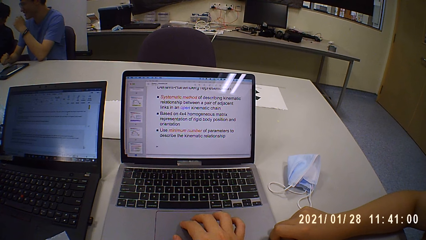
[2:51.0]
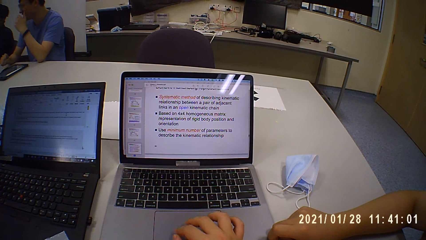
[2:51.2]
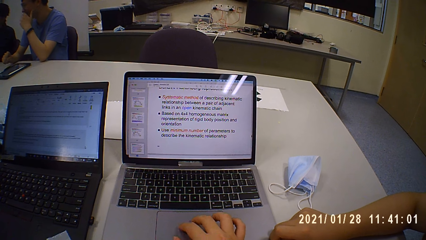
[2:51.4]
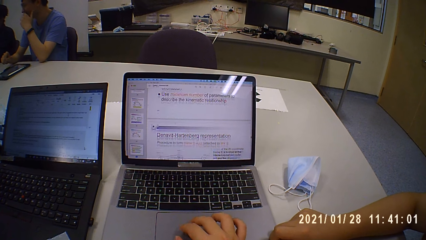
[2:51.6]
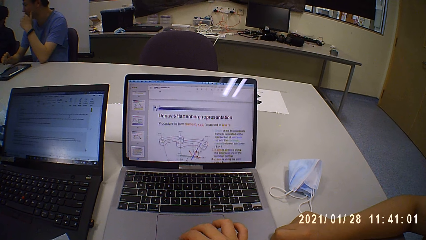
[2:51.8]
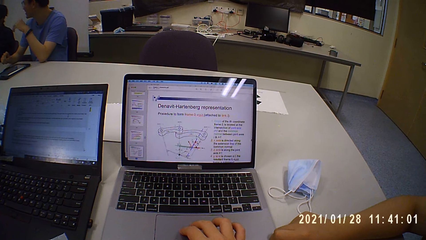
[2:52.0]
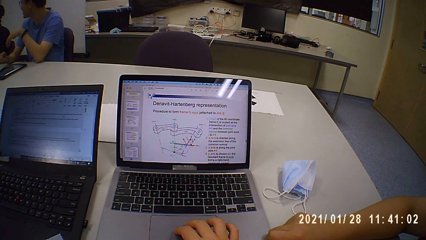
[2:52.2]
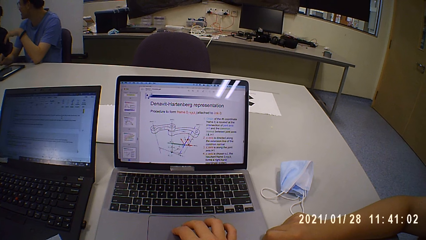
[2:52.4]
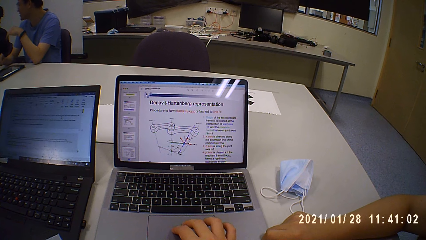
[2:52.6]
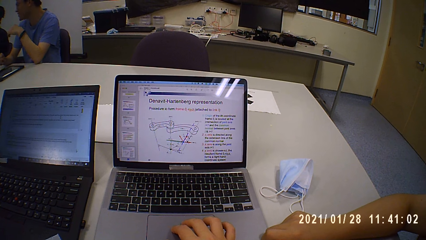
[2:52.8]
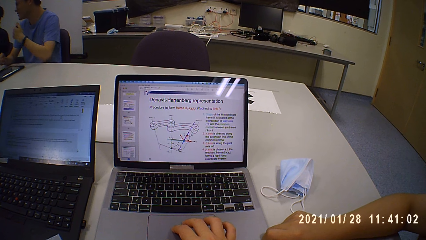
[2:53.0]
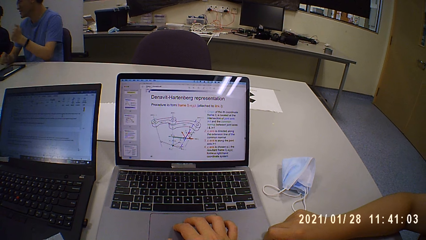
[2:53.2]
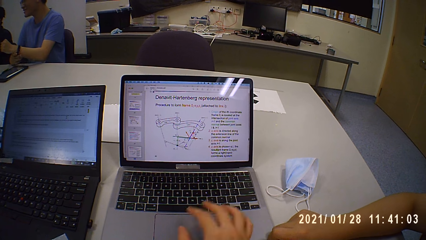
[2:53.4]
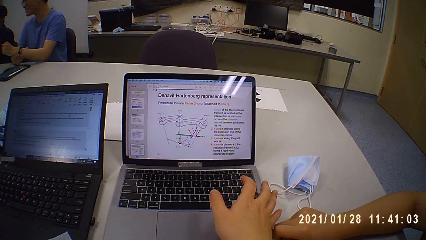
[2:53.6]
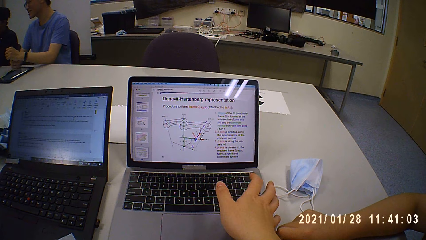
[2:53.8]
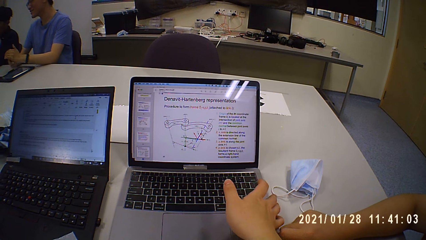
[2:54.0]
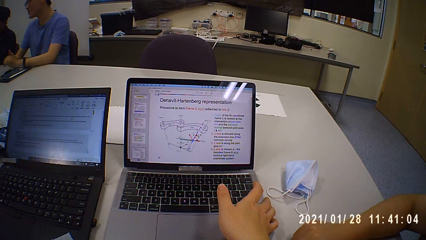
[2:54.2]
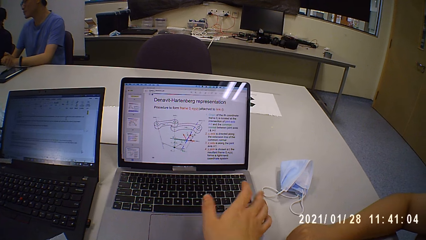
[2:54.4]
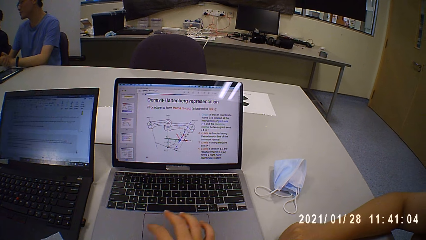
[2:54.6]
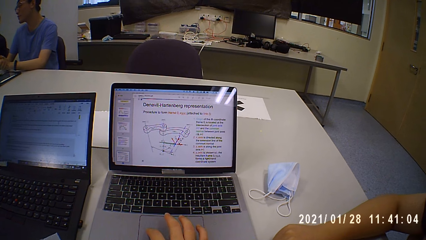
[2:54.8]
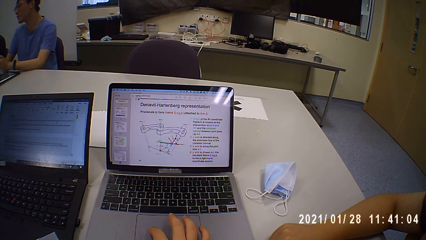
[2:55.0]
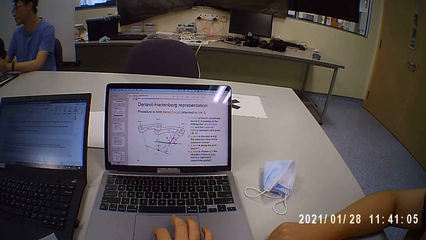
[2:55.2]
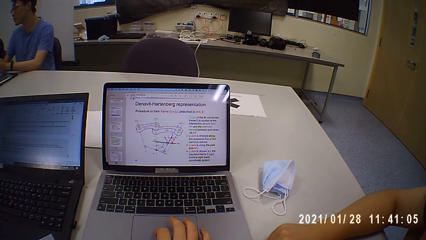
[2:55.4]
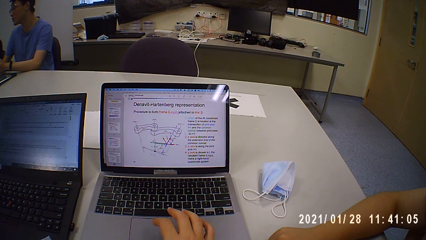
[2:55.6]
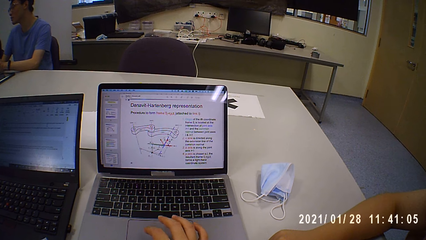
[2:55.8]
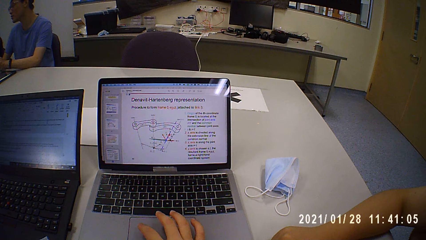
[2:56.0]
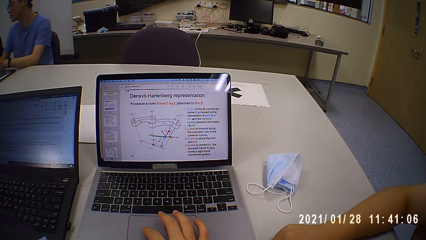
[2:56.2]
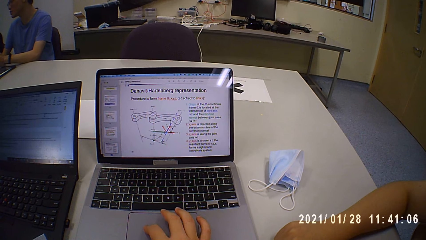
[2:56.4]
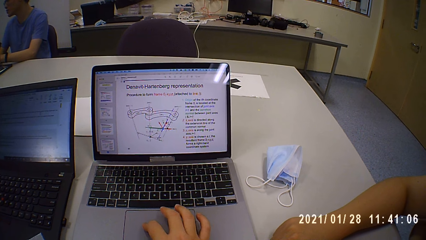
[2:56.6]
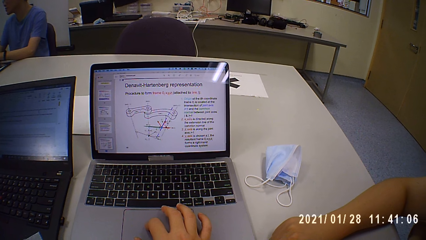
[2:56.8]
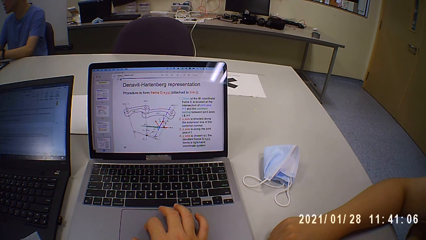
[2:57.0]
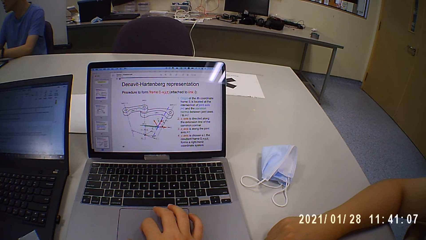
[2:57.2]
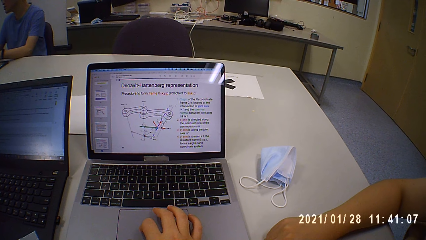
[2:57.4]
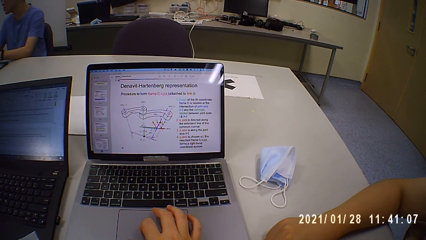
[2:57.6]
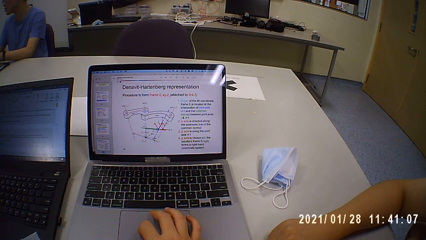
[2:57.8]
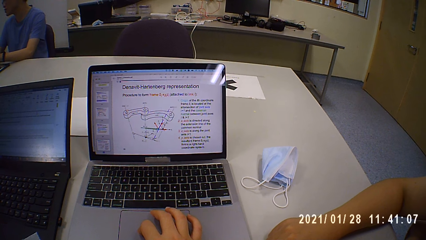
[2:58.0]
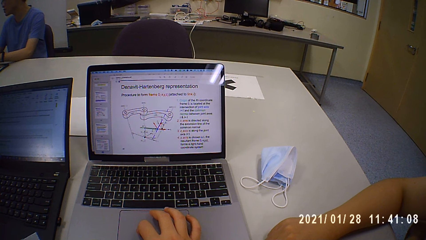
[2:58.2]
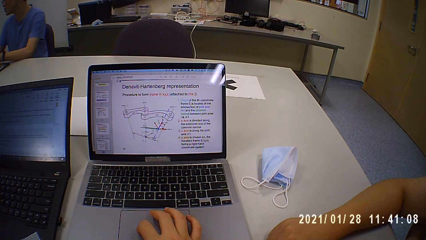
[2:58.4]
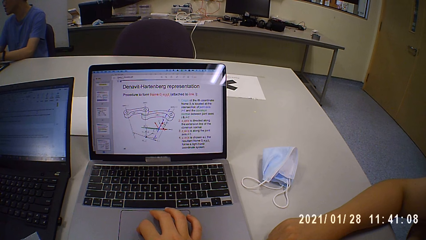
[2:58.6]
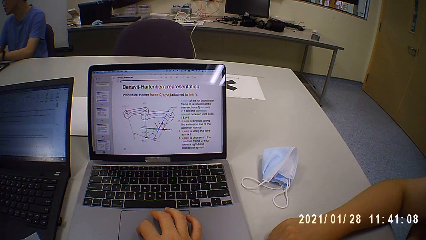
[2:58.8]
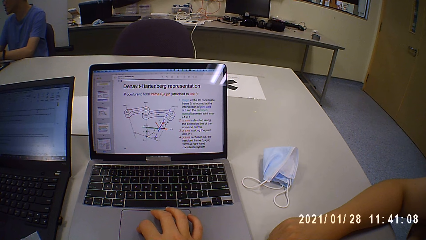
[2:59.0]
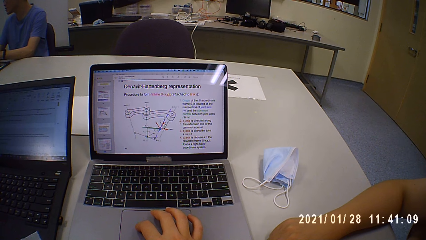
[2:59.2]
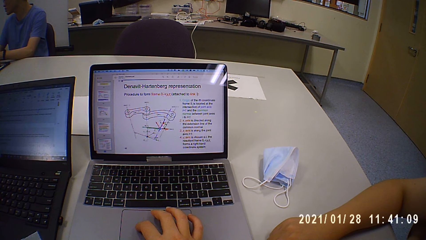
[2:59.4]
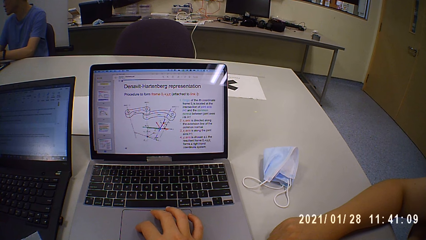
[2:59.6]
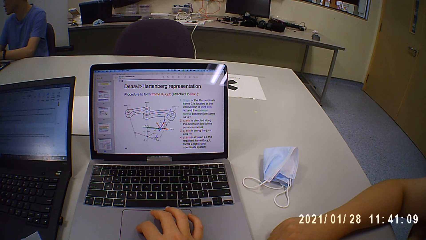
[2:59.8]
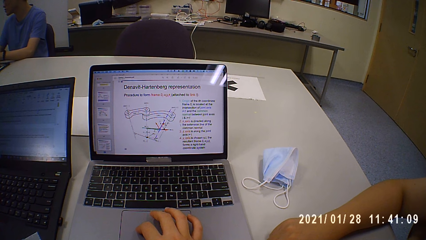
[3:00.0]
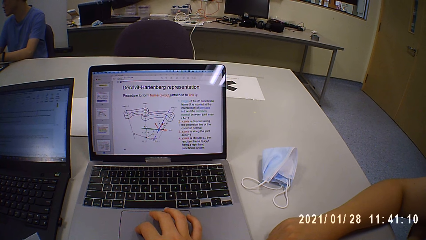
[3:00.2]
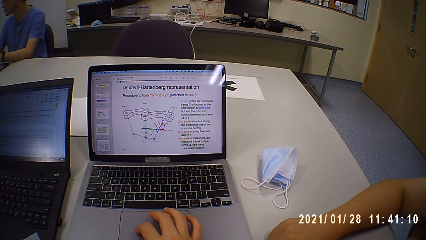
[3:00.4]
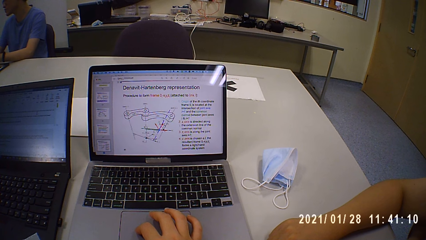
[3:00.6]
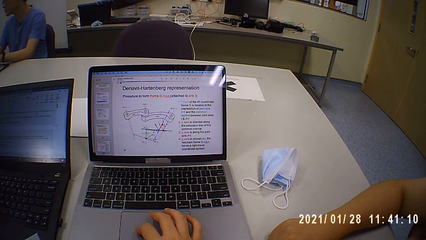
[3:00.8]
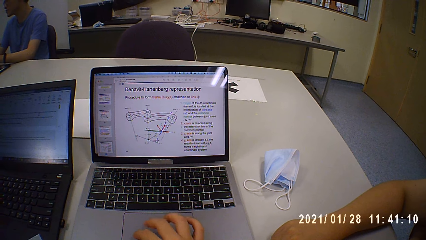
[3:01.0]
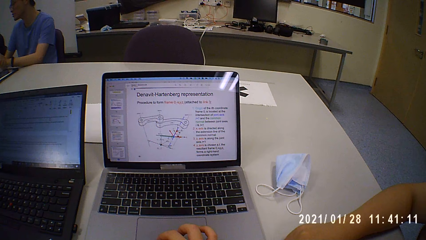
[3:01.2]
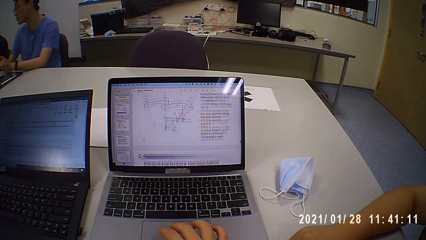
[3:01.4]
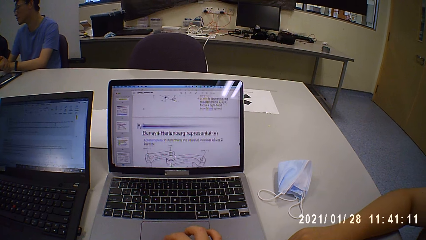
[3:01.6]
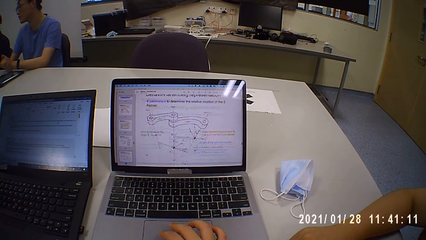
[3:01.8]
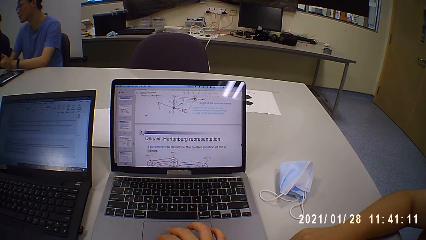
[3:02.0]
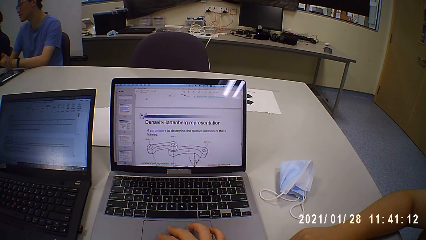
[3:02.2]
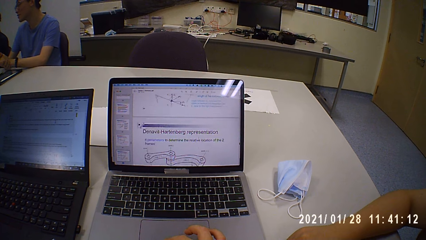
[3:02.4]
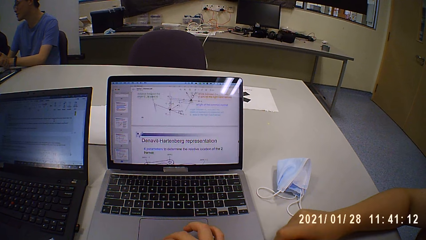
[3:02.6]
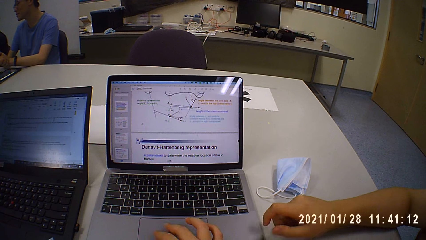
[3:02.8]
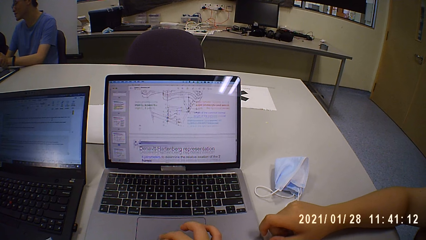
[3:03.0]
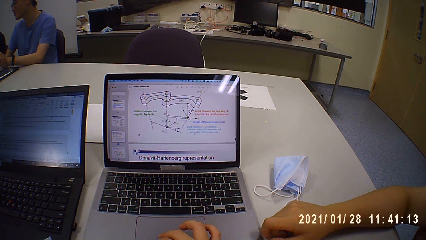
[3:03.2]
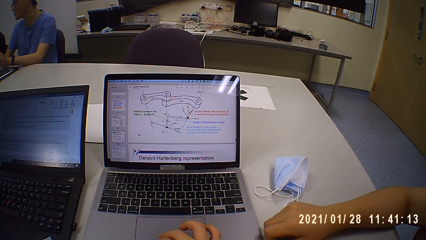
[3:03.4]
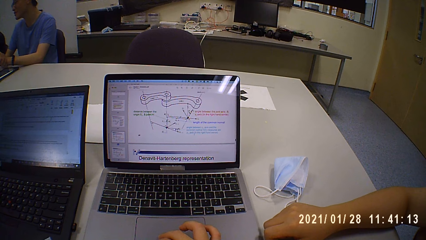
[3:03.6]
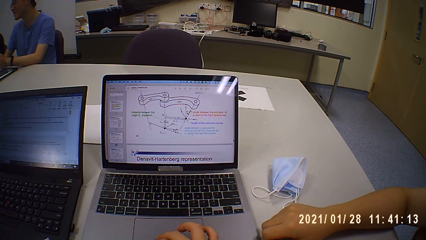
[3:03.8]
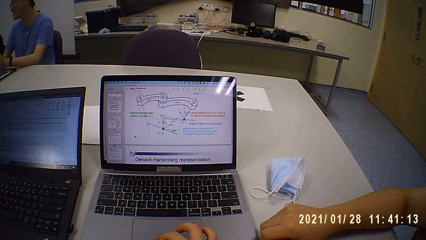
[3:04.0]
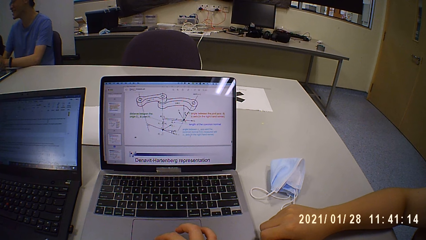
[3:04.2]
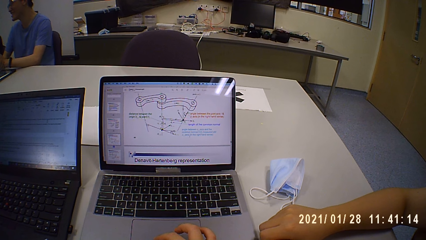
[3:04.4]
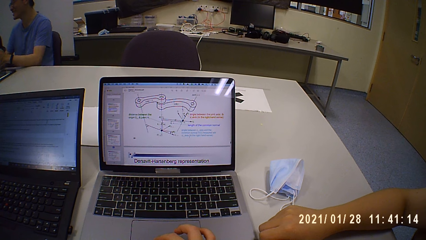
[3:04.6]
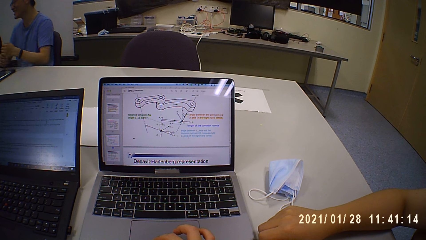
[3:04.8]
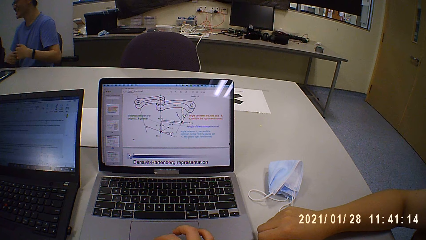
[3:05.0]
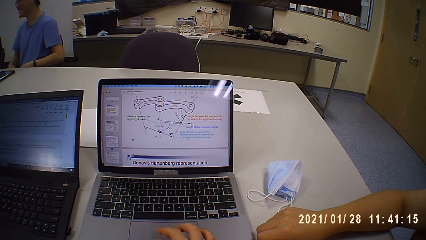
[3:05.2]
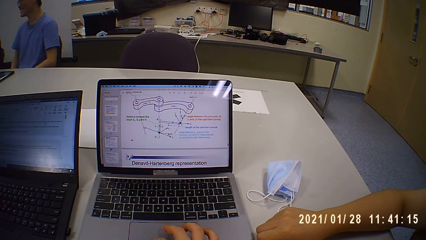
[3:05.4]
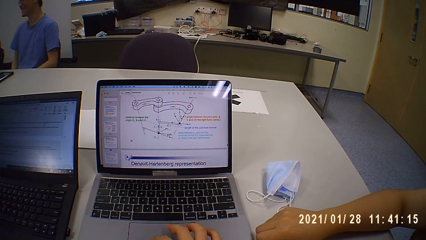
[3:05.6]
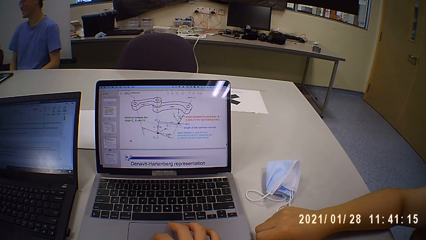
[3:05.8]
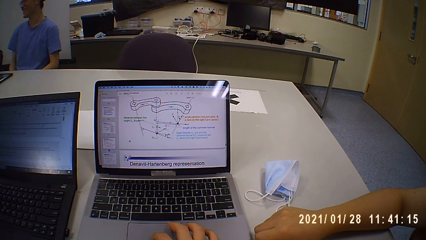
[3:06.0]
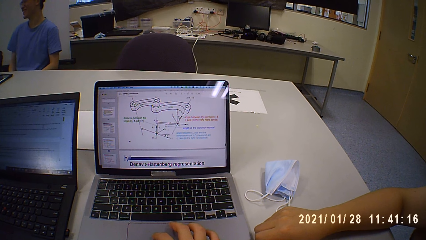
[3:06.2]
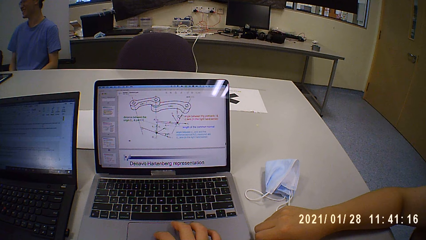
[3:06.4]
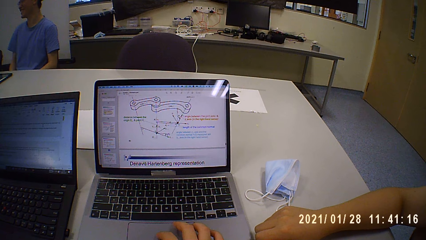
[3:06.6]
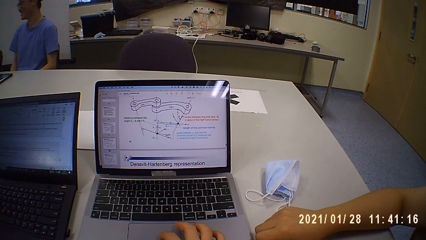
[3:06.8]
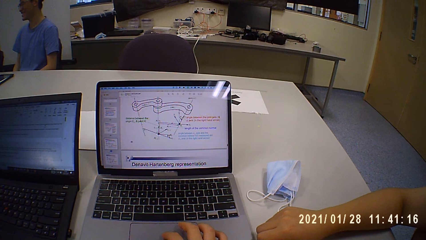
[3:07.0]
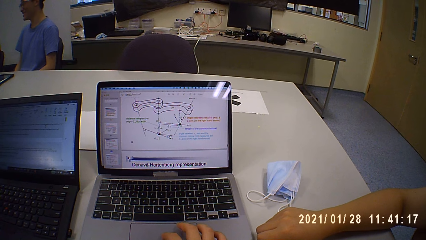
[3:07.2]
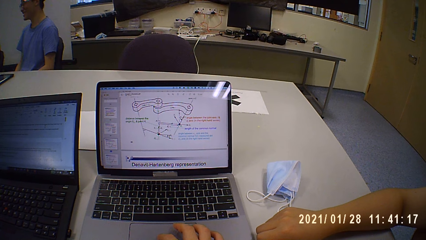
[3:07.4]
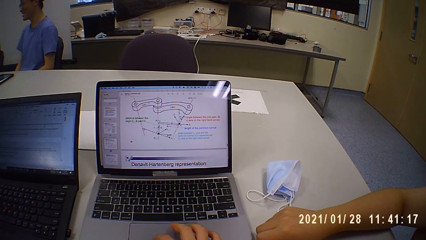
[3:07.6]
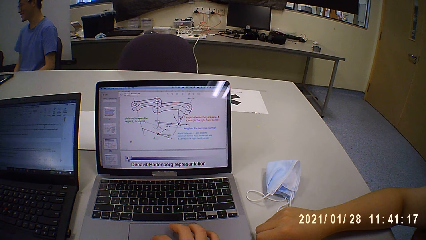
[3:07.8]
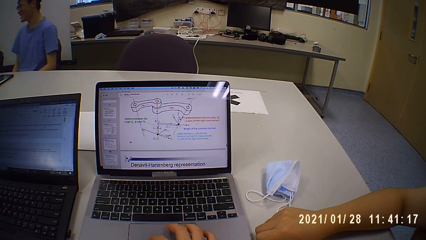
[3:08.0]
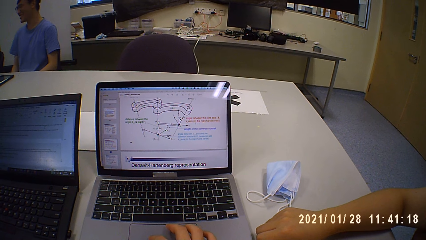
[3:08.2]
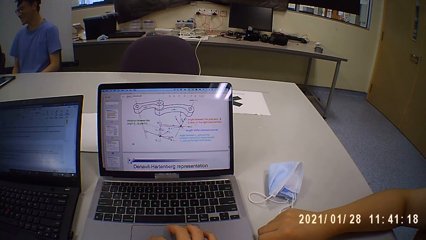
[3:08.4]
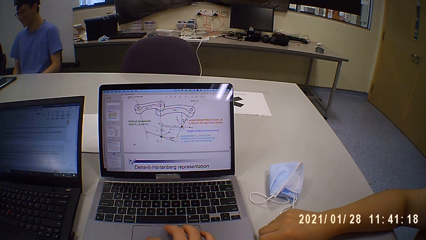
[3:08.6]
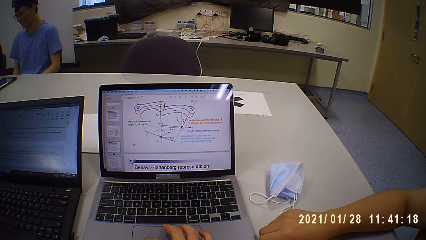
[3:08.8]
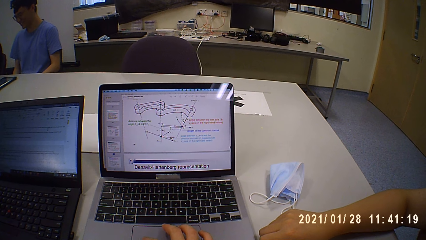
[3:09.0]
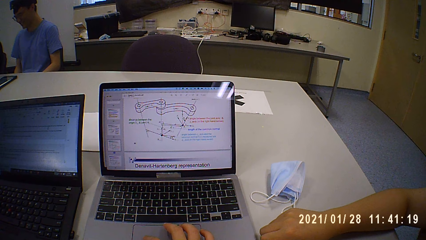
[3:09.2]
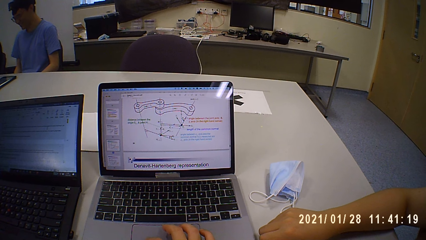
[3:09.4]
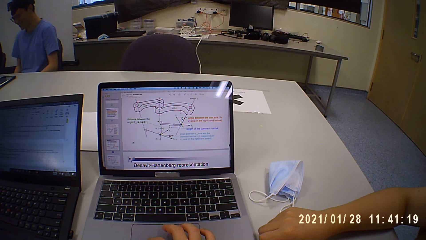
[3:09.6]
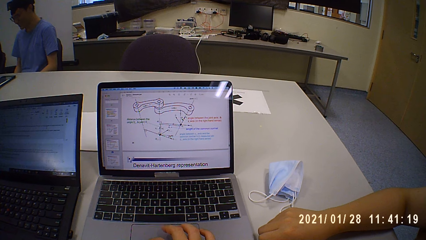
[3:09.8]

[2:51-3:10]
A person sits upright.
